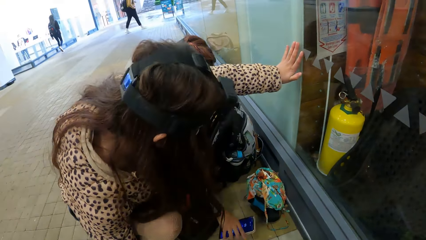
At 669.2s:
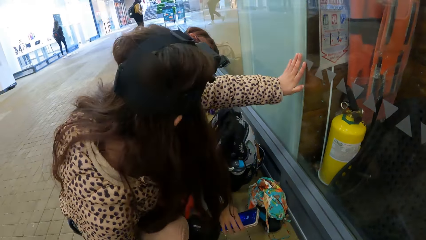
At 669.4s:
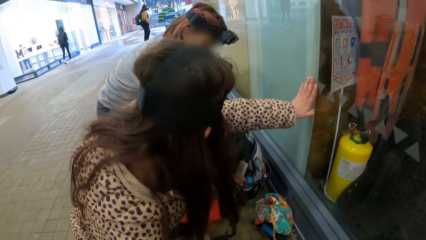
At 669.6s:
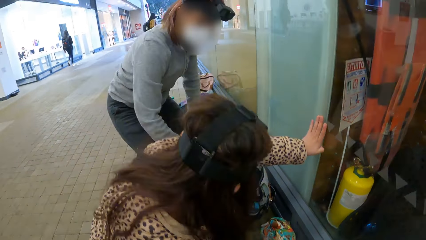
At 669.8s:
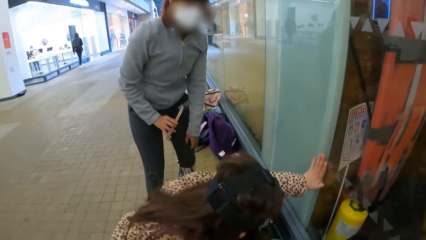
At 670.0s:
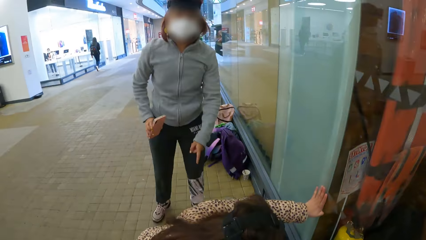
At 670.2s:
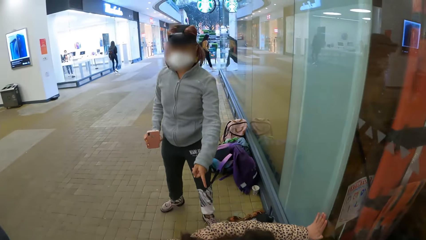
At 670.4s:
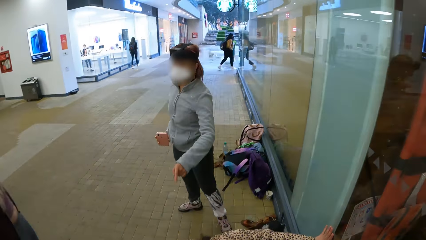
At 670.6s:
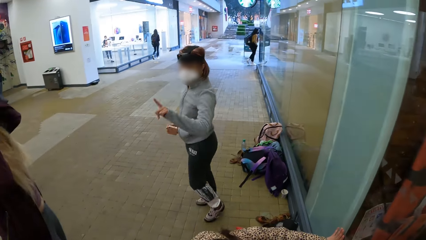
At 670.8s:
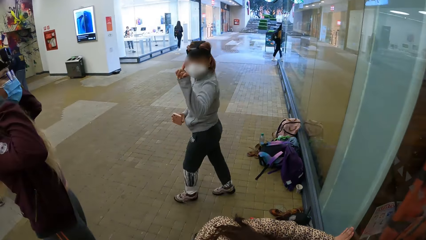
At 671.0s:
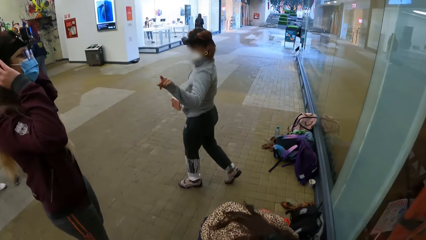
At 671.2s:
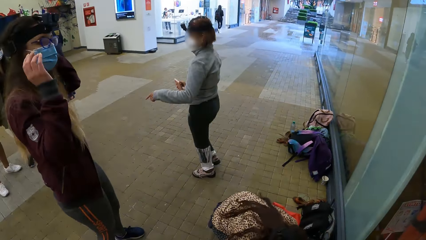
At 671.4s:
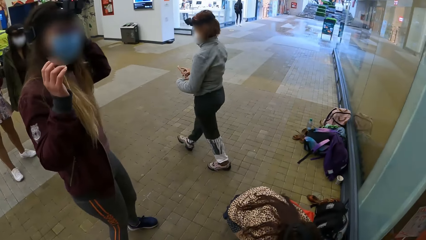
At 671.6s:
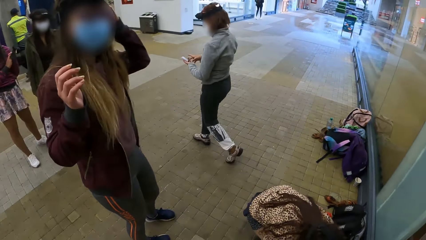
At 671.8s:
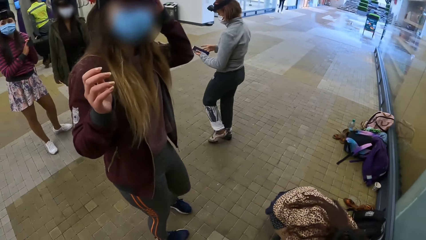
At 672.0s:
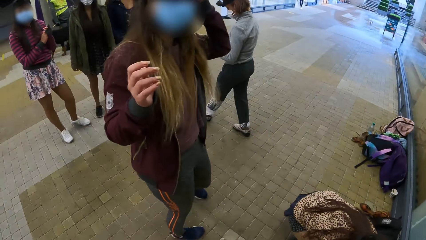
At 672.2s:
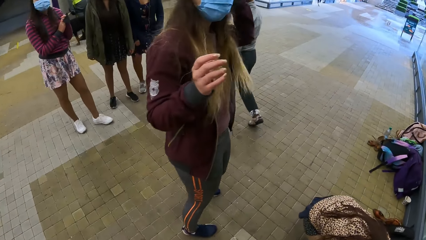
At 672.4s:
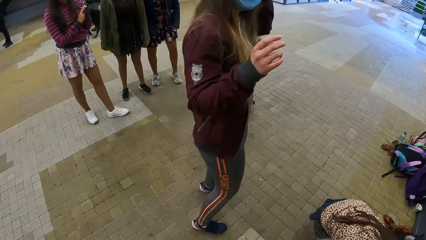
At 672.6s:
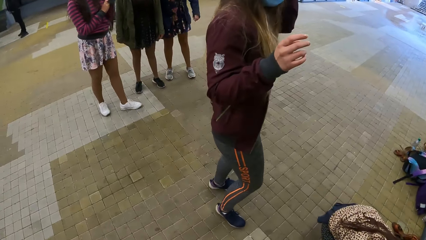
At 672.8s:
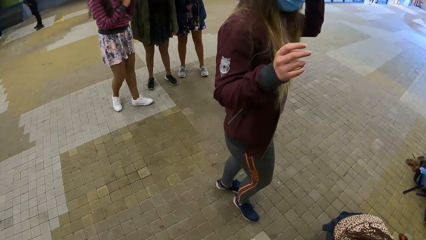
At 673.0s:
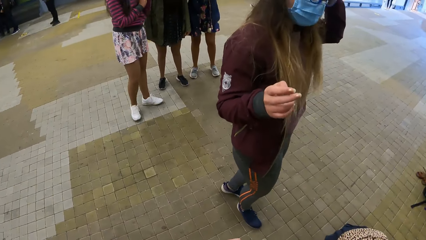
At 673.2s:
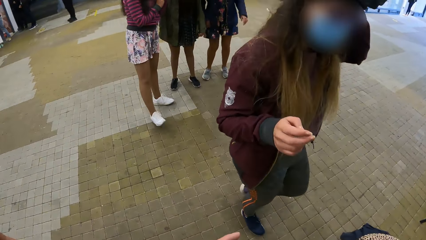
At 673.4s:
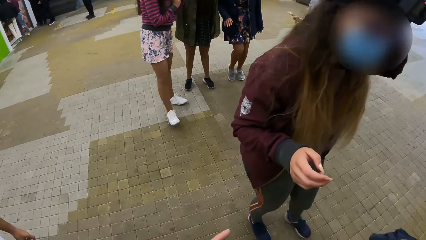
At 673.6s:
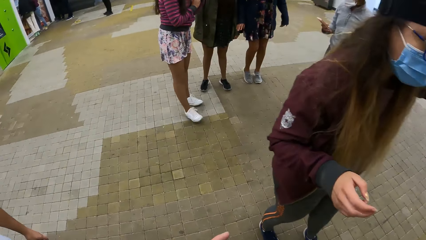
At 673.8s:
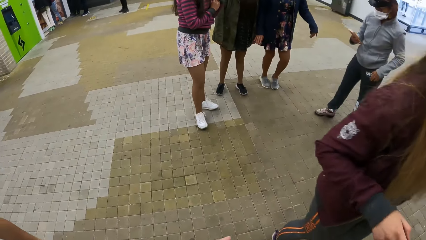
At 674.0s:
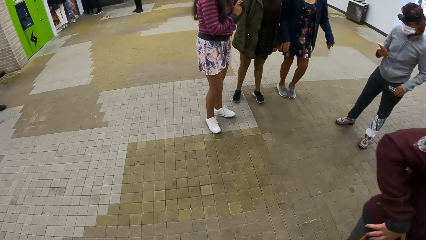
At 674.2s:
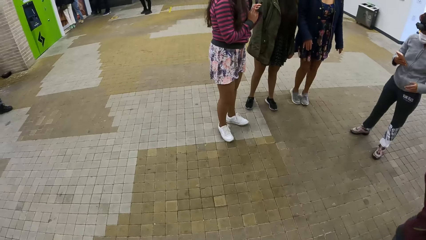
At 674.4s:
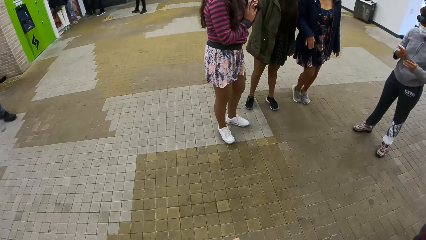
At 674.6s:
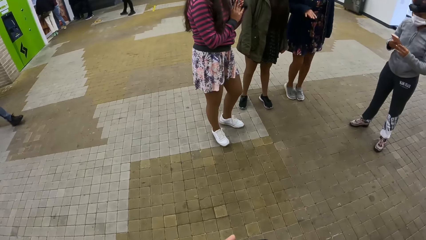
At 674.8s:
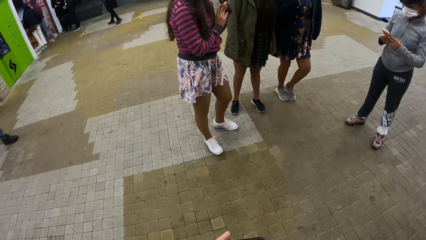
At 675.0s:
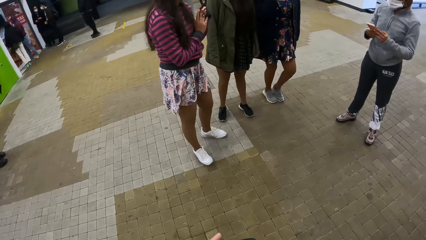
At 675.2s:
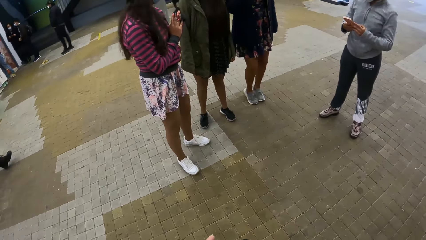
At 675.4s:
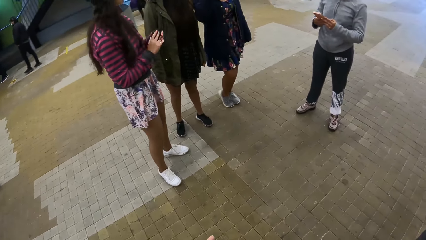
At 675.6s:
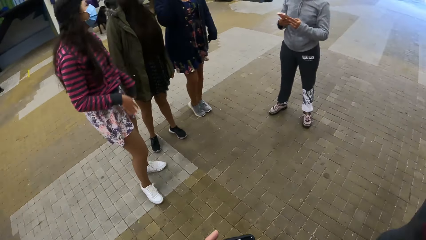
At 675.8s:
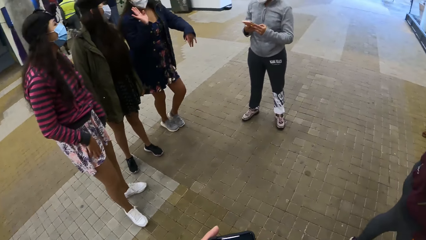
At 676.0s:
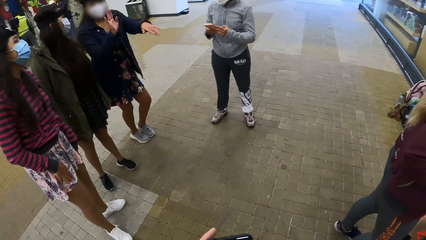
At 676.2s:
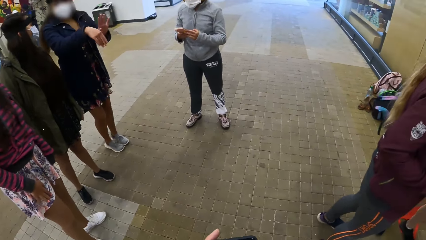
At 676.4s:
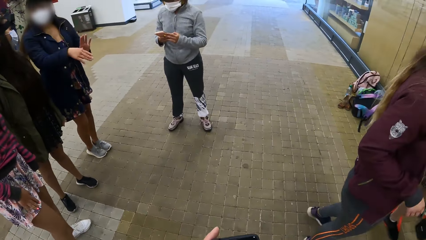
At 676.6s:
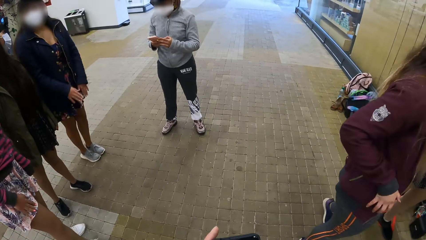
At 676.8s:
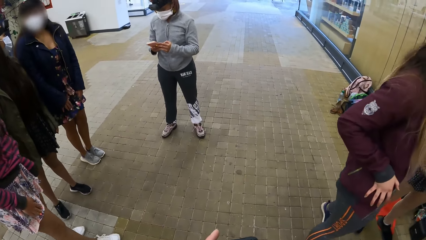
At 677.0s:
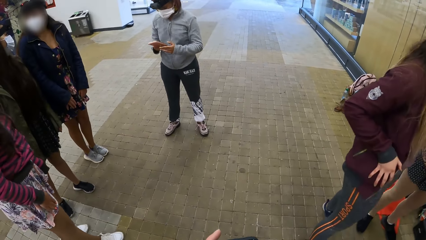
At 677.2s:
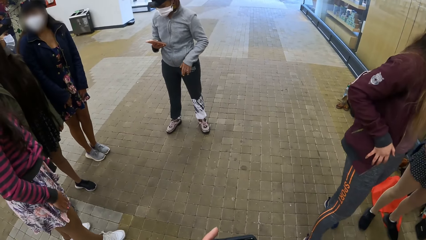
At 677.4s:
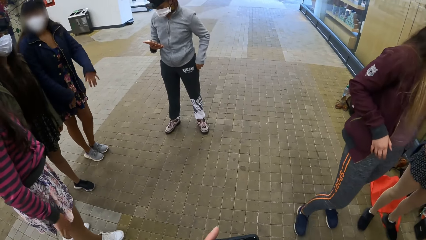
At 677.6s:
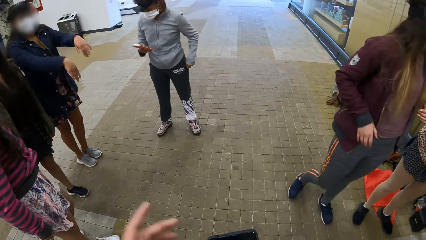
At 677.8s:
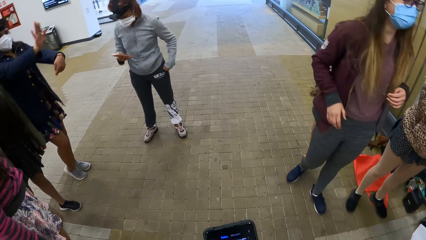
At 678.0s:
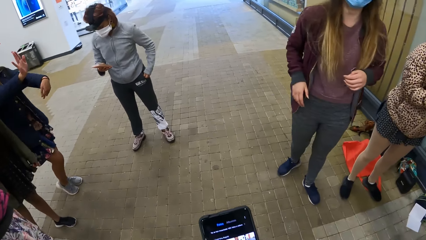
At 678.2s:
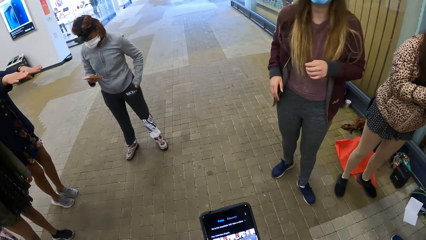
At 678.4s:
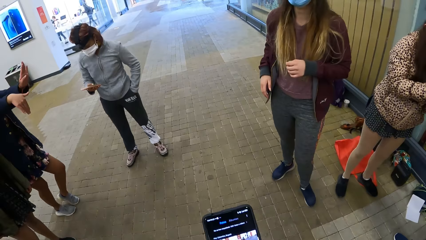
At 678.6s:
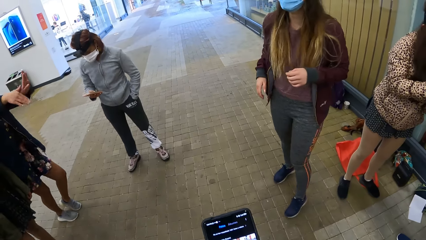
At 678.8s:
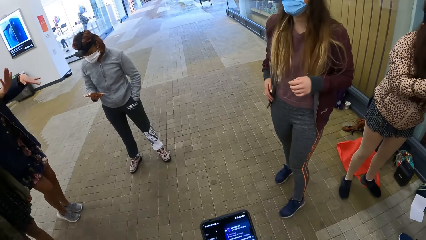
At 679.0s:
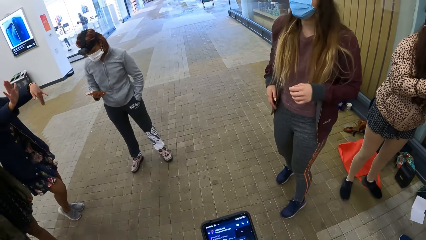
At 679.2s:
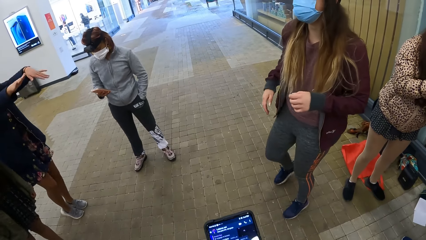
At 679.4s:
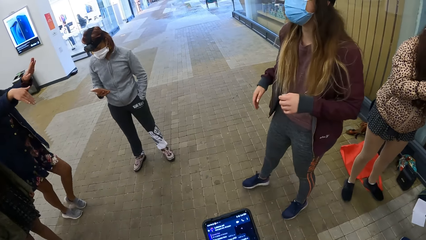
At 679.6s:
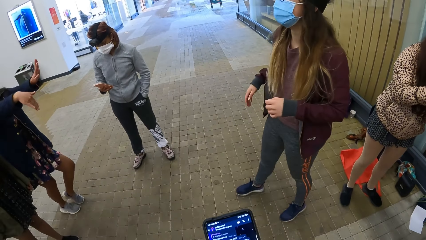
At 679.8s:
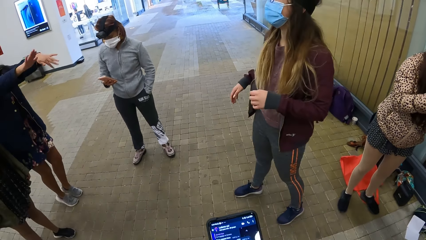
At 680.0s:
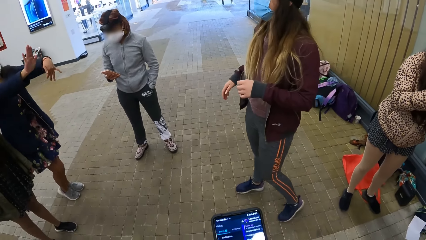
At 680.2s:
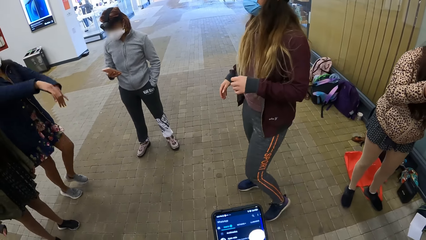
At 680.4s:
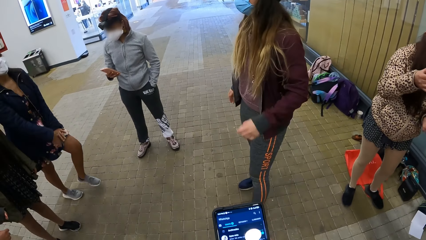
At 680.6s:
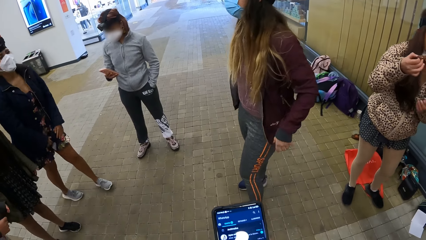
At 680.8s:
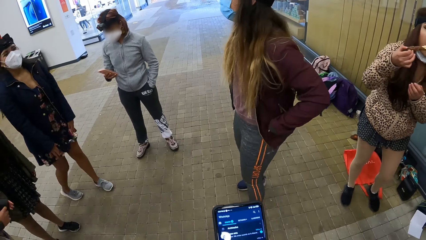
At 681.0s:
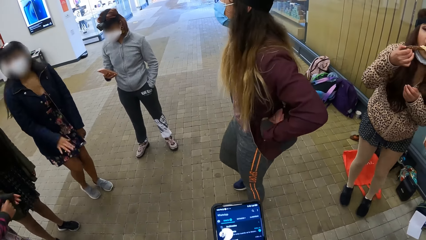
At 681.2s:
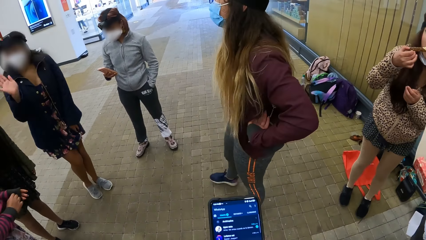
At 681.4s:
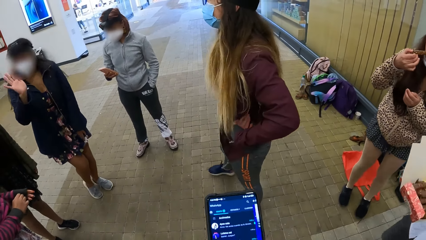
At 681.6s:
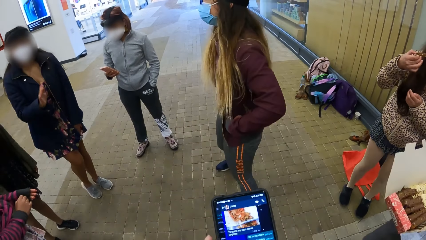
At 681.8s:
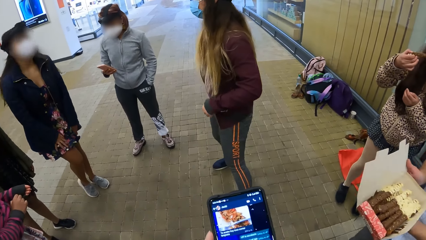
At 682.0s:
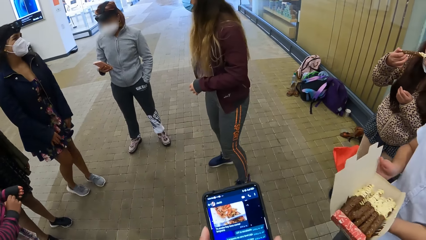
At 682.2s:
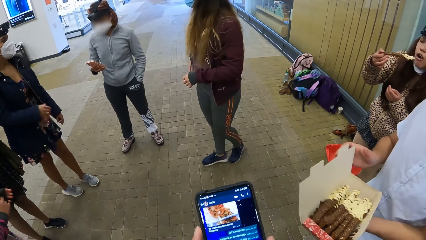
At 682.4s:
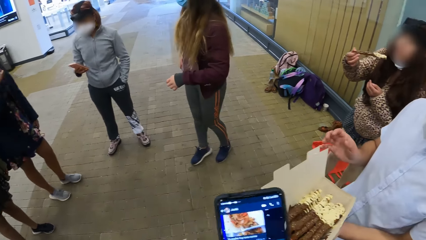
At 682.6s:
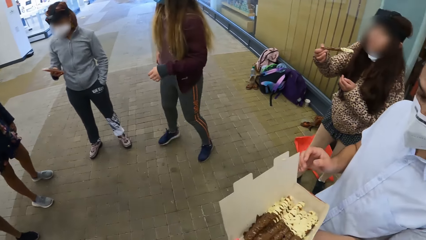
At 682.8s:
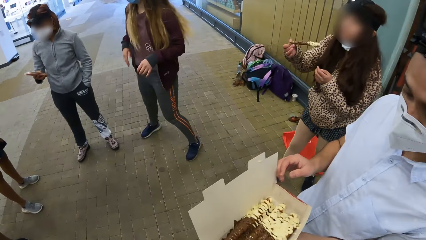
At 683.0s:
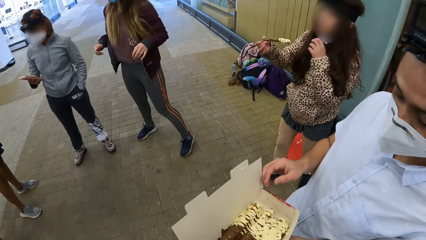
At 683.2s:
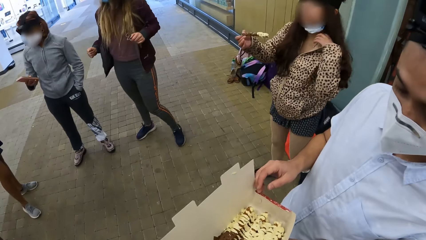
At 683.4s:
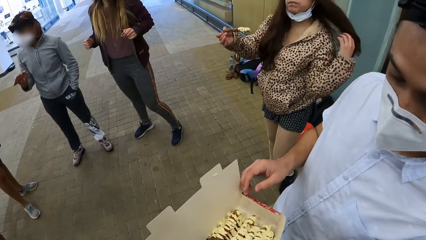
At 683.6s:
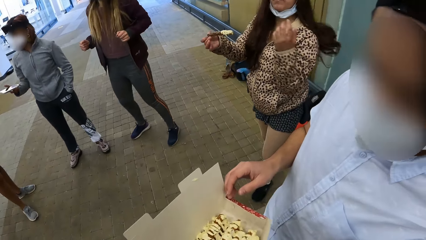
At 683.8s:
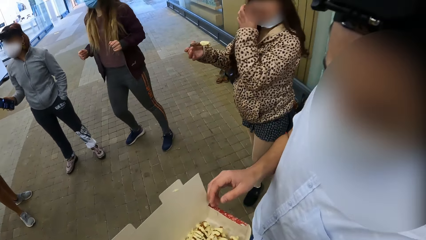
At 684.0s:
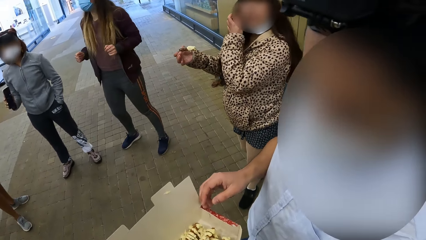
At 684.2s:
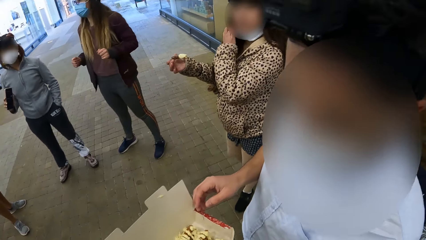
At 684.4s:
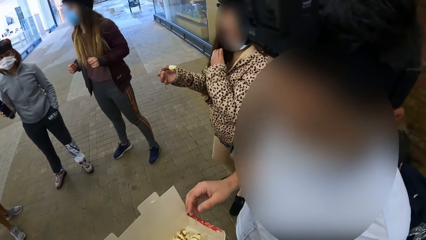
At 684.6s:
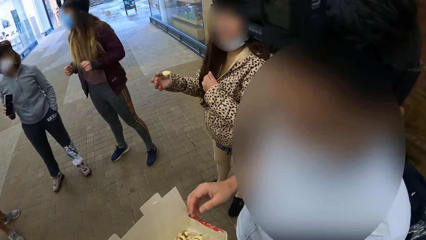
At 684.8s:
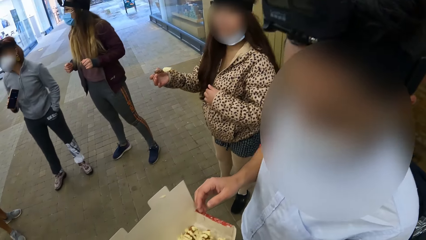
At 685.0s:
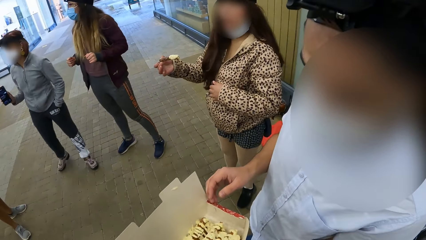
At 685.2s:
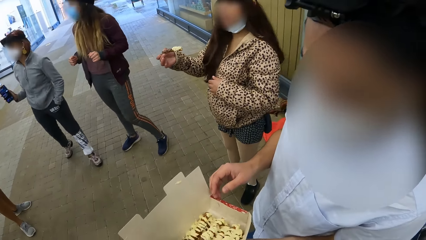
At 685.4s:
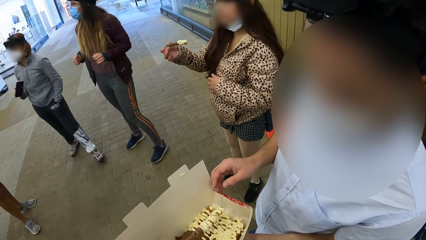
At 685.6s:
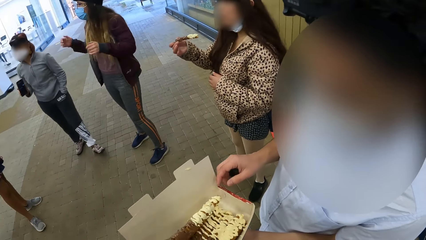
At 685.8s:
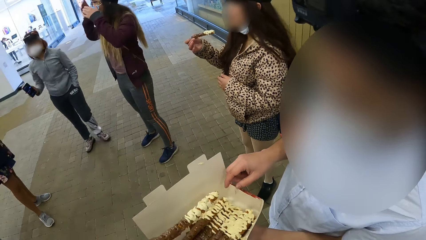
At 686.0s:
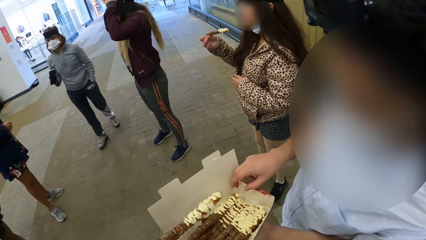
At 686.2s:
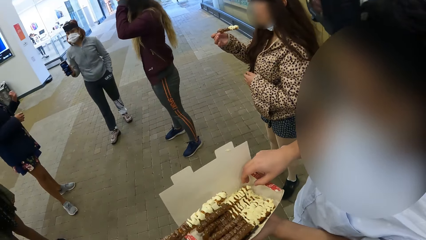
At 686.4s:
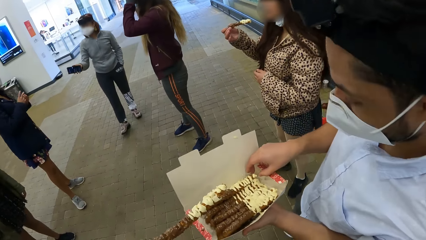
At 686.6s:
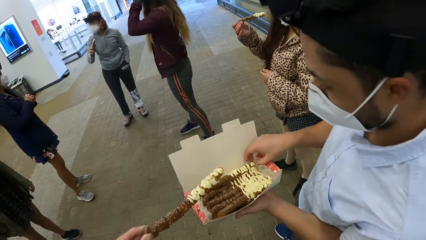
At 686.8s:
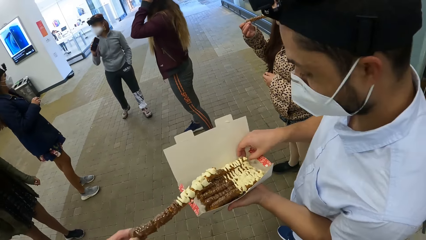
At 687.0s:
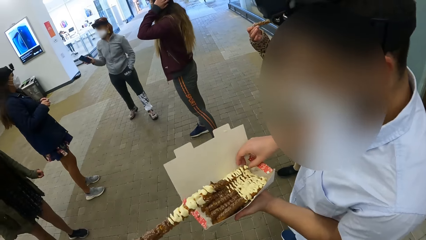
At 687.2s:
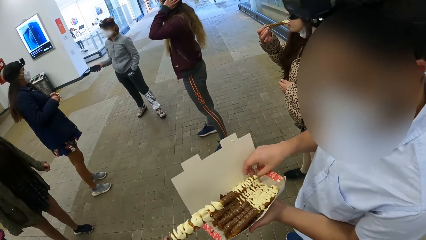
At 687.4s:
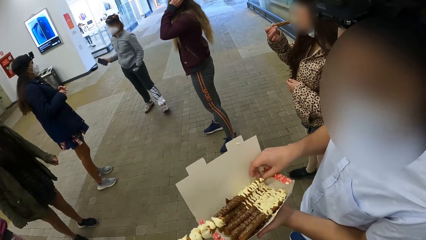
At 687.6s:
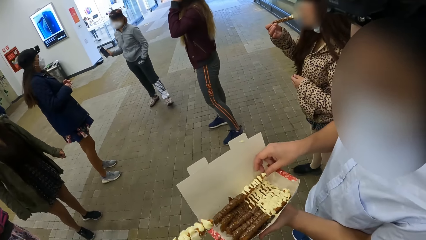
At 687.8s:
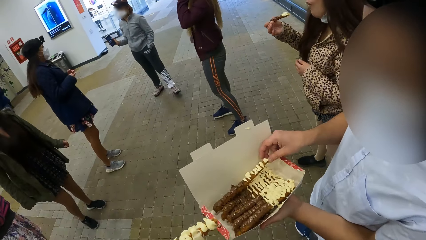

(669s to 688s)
The camera wearer turns around. They hold a phone and operate the phone. A man walks towards the camera wearer. The camera wearer picks a snack from the box. The man picks a snack.
